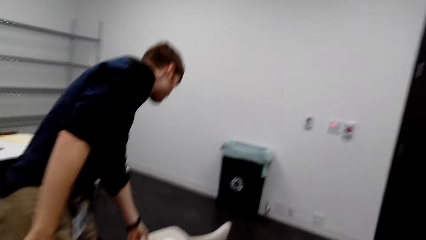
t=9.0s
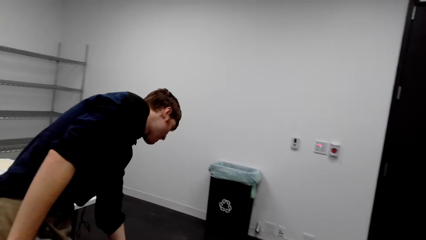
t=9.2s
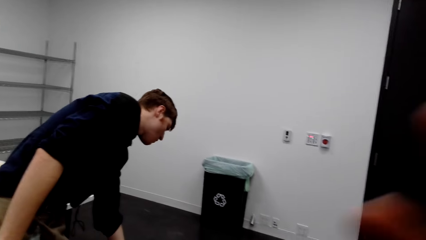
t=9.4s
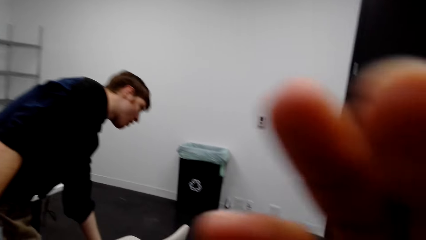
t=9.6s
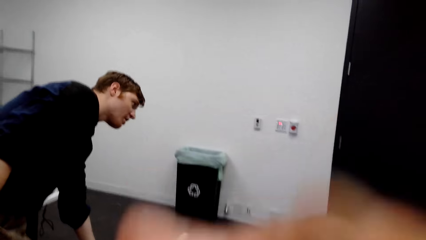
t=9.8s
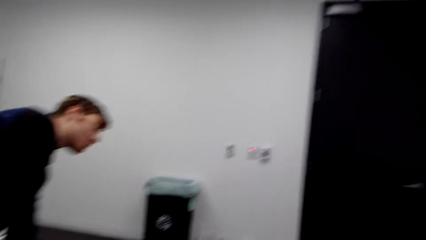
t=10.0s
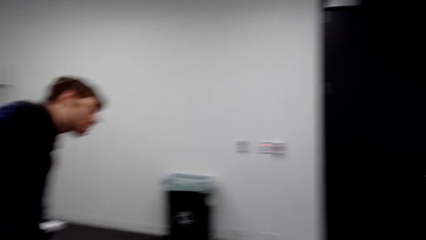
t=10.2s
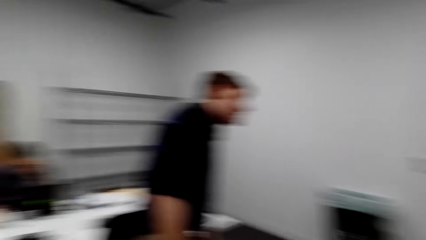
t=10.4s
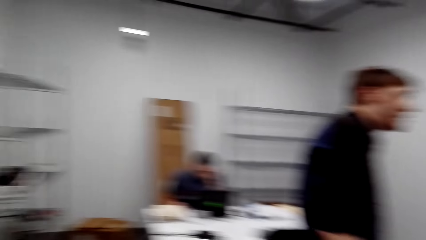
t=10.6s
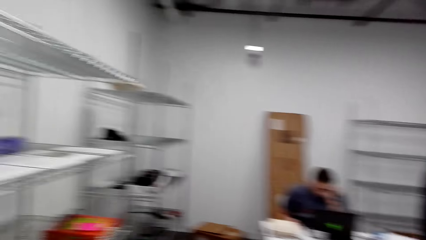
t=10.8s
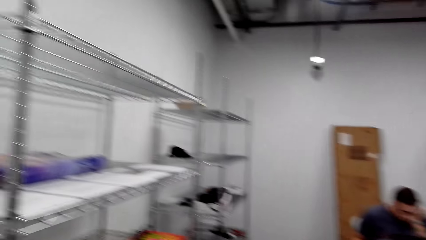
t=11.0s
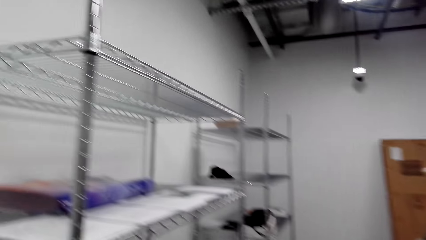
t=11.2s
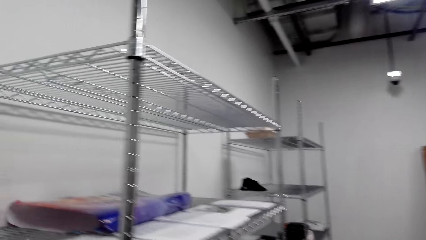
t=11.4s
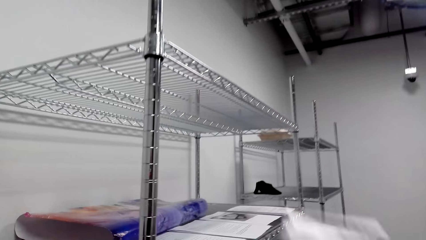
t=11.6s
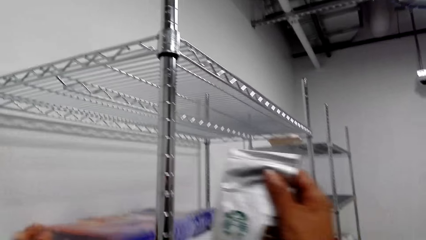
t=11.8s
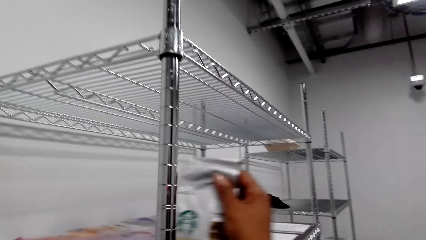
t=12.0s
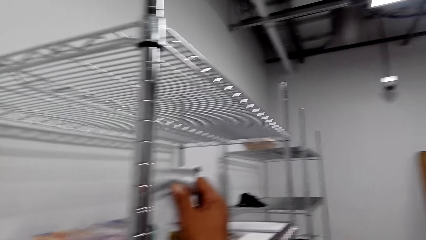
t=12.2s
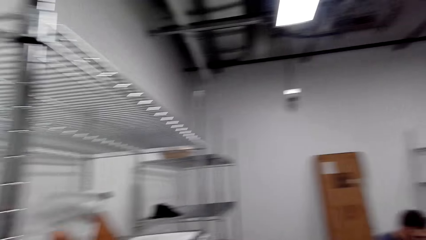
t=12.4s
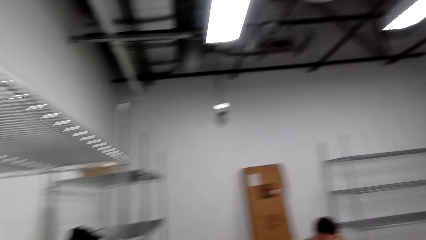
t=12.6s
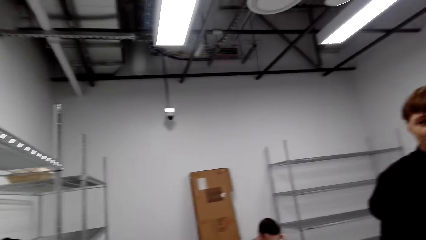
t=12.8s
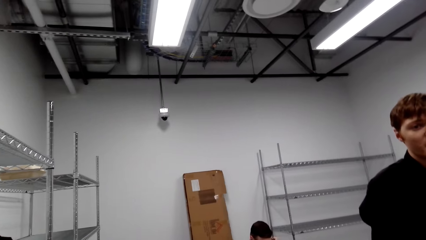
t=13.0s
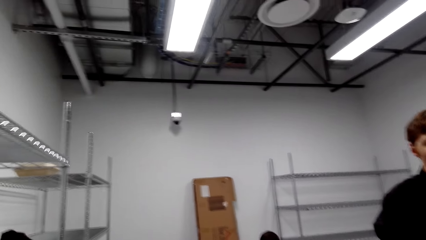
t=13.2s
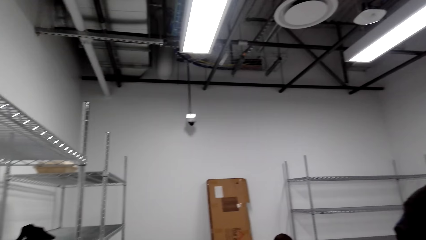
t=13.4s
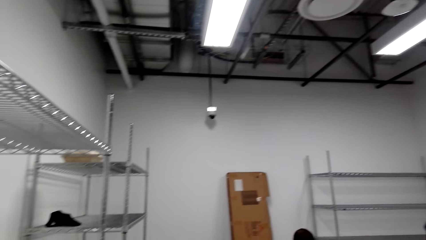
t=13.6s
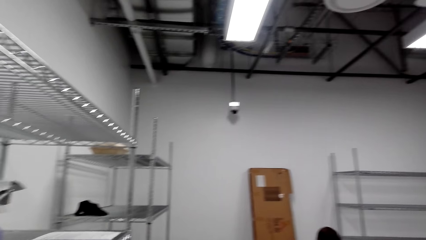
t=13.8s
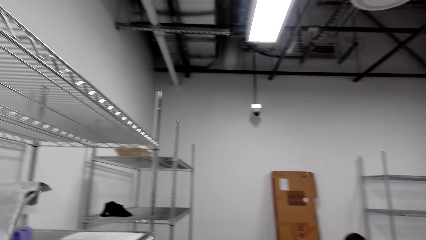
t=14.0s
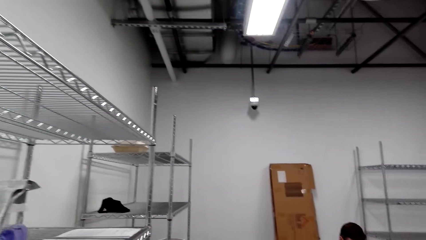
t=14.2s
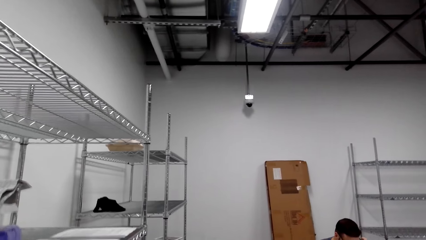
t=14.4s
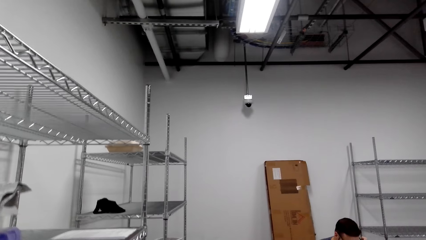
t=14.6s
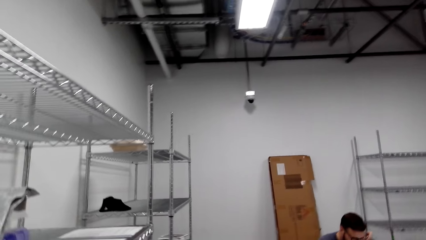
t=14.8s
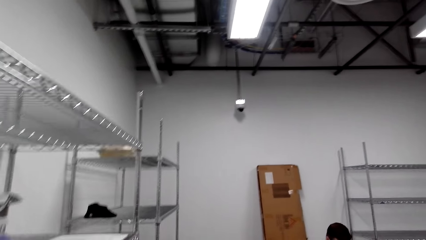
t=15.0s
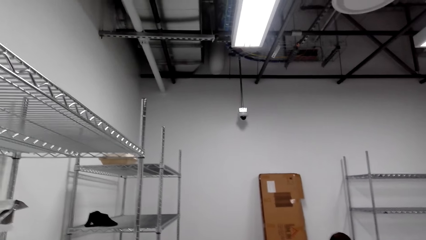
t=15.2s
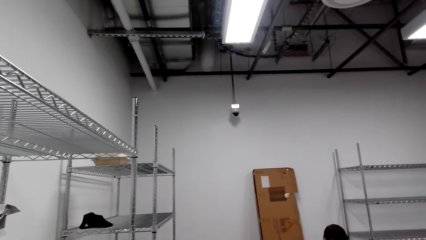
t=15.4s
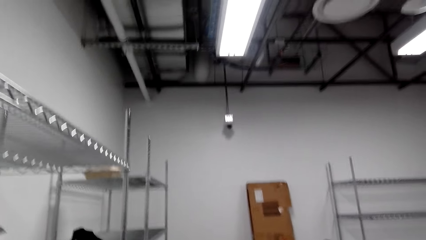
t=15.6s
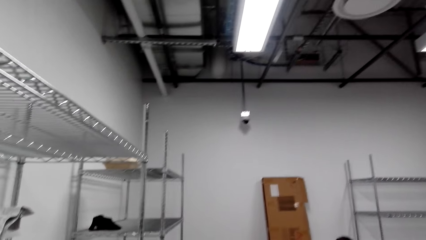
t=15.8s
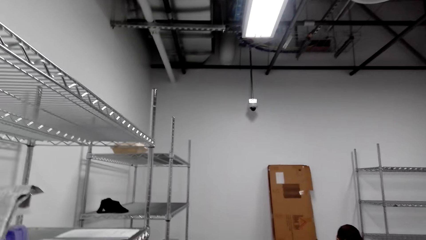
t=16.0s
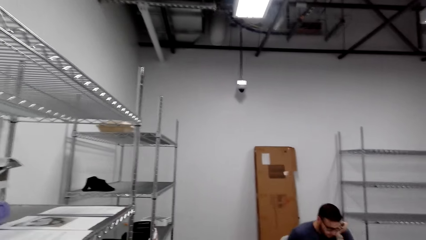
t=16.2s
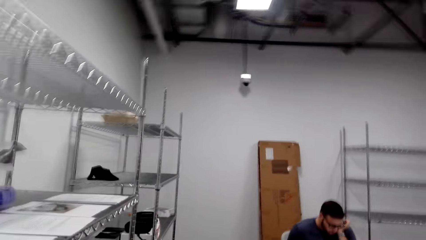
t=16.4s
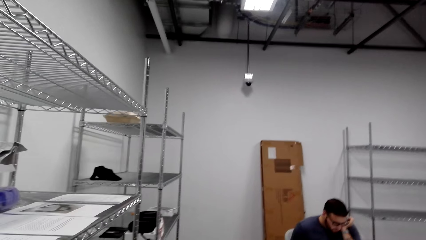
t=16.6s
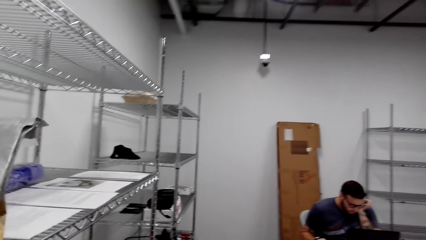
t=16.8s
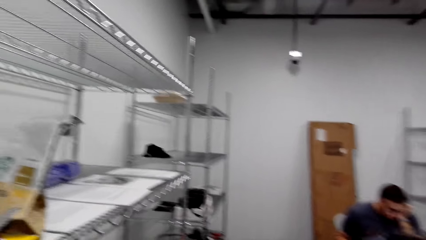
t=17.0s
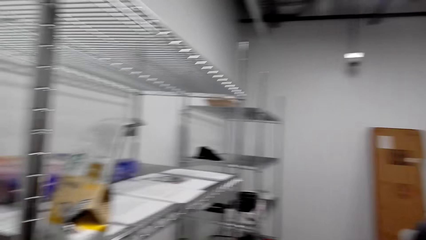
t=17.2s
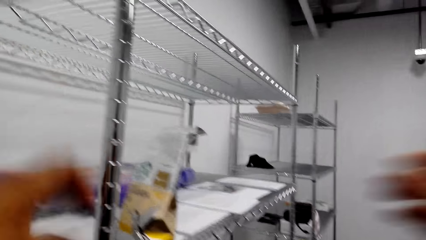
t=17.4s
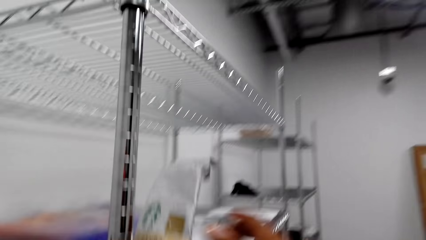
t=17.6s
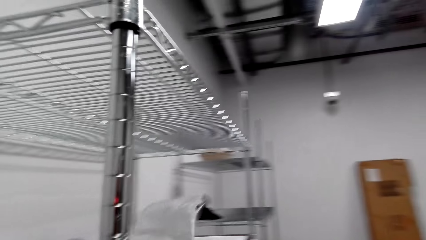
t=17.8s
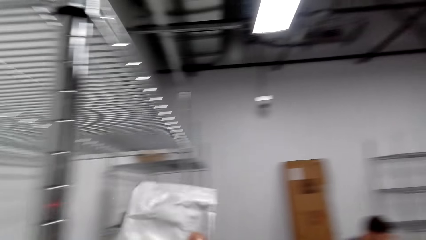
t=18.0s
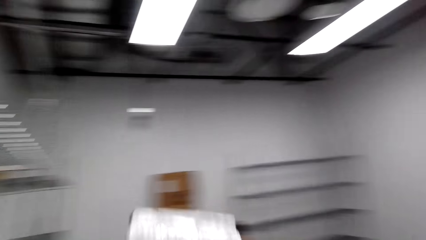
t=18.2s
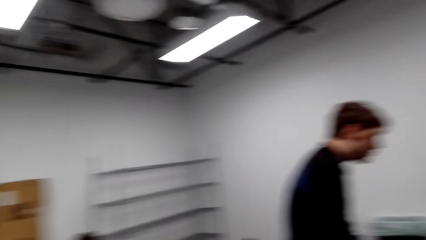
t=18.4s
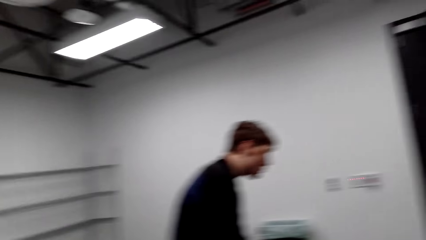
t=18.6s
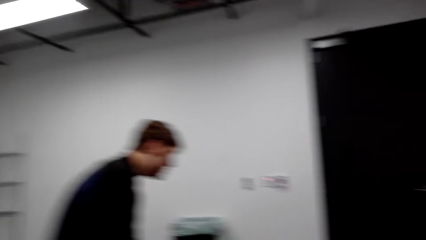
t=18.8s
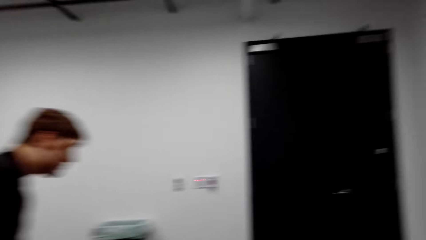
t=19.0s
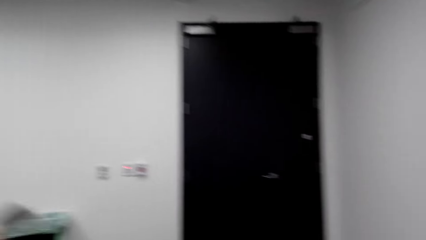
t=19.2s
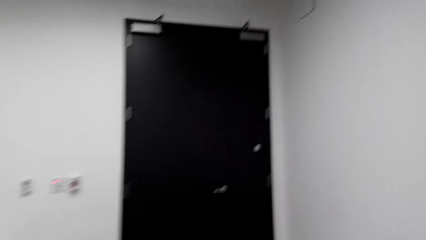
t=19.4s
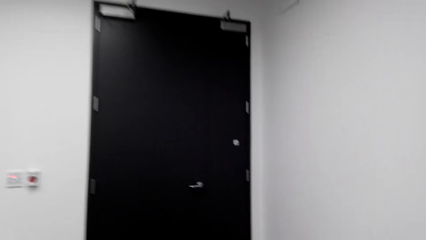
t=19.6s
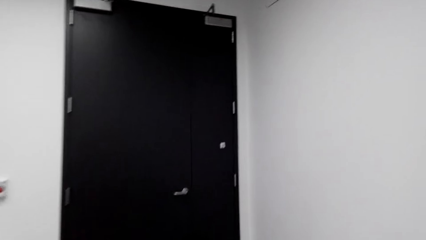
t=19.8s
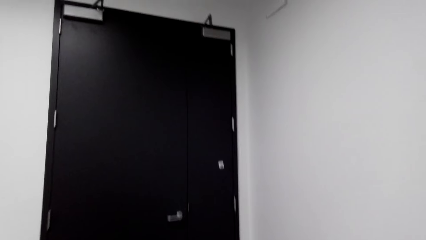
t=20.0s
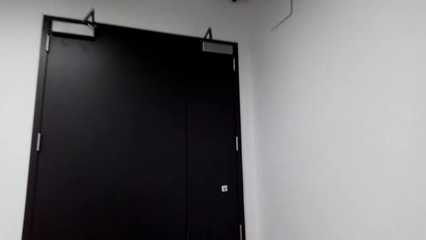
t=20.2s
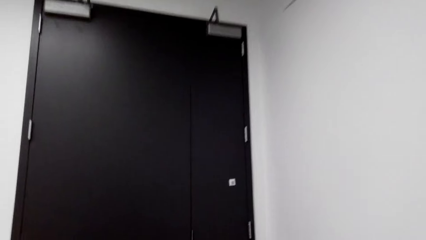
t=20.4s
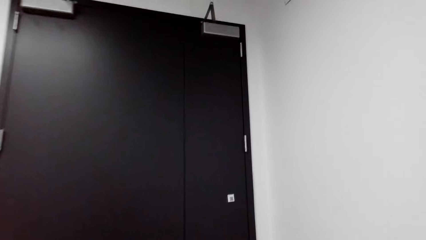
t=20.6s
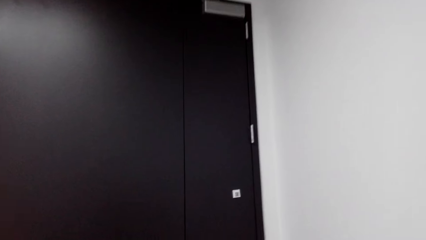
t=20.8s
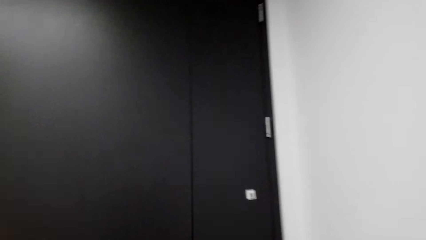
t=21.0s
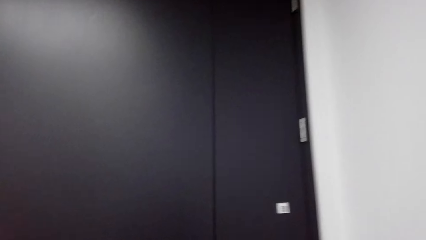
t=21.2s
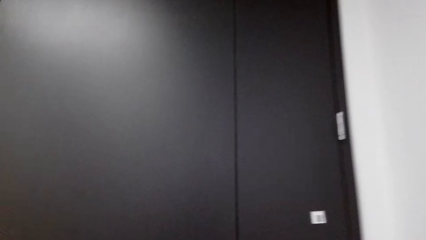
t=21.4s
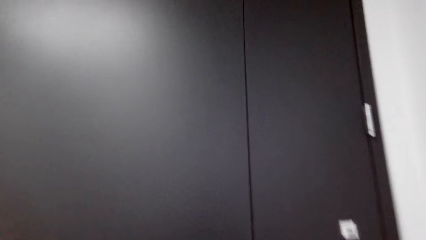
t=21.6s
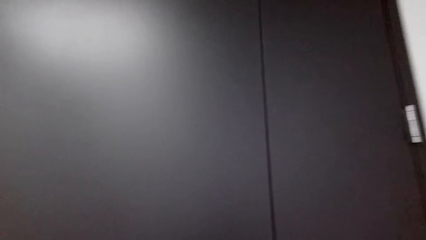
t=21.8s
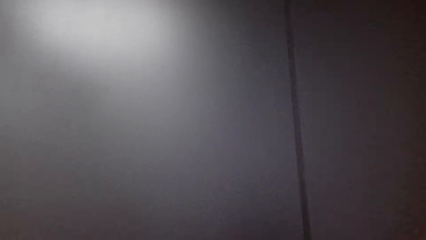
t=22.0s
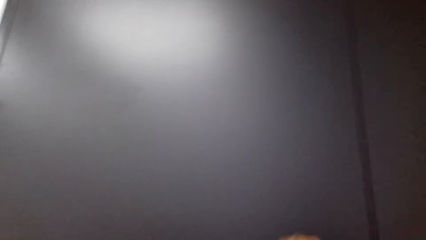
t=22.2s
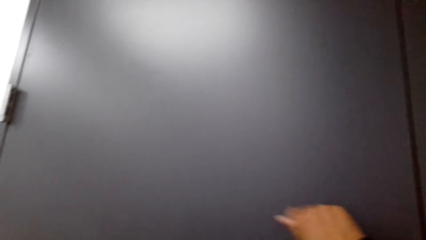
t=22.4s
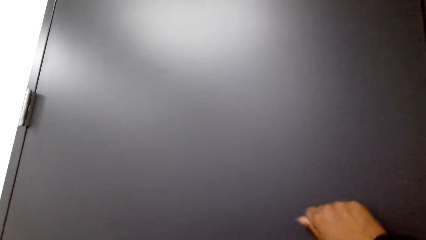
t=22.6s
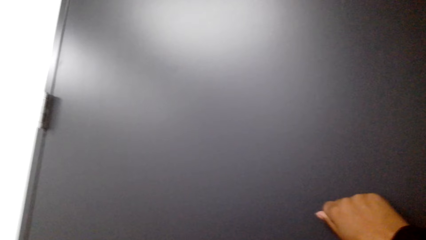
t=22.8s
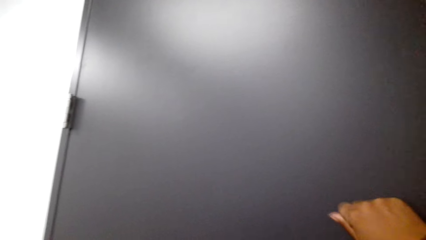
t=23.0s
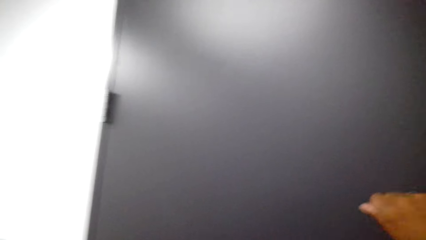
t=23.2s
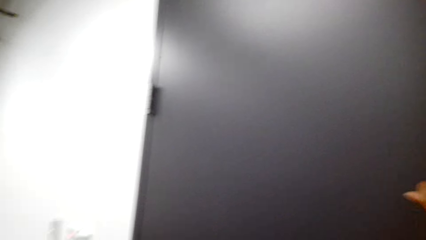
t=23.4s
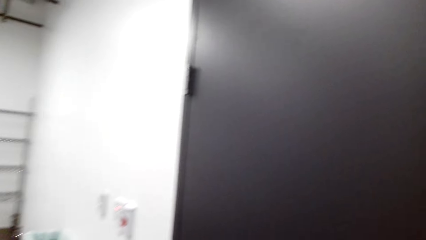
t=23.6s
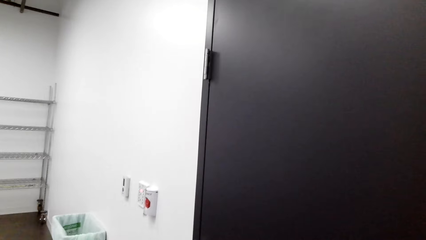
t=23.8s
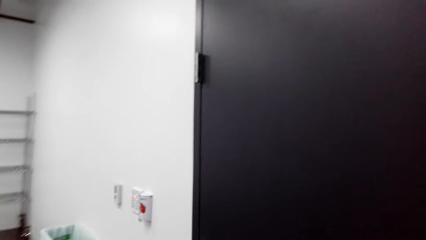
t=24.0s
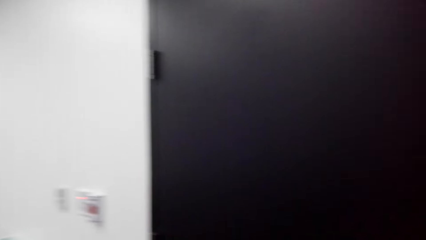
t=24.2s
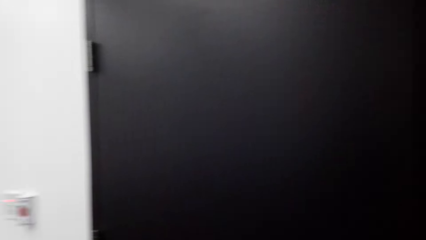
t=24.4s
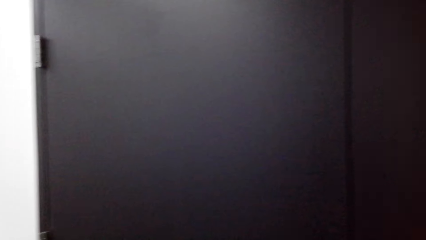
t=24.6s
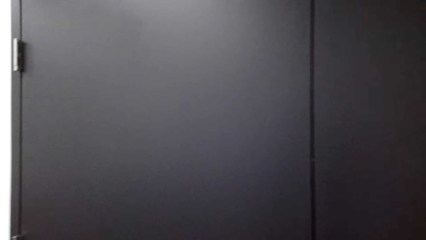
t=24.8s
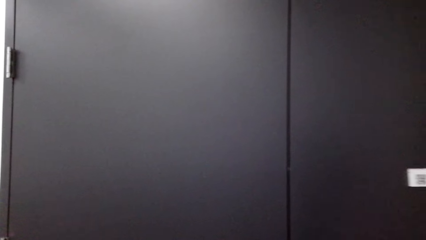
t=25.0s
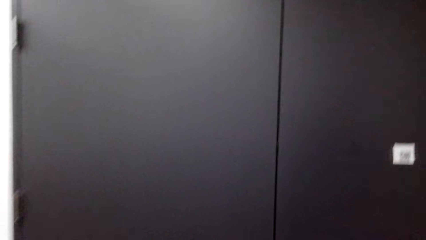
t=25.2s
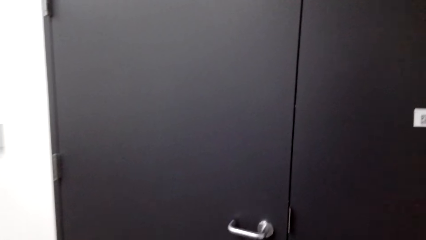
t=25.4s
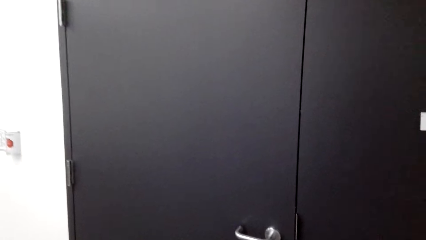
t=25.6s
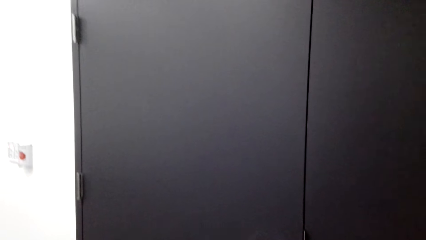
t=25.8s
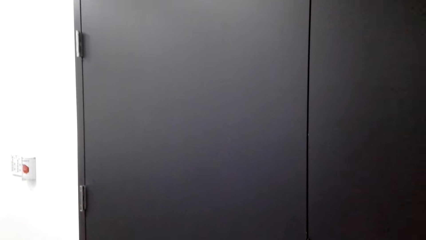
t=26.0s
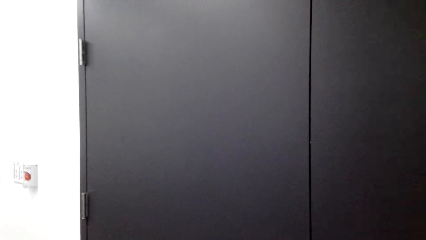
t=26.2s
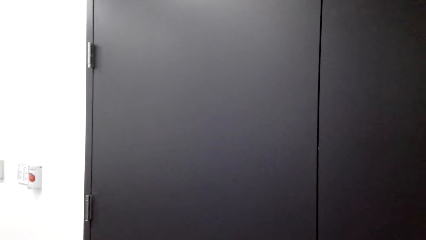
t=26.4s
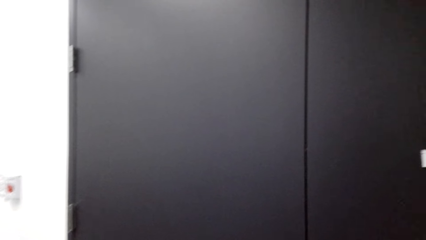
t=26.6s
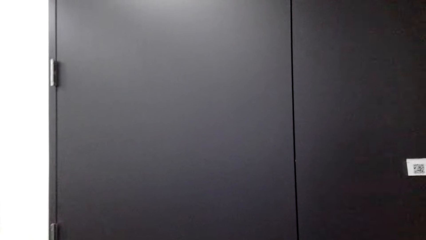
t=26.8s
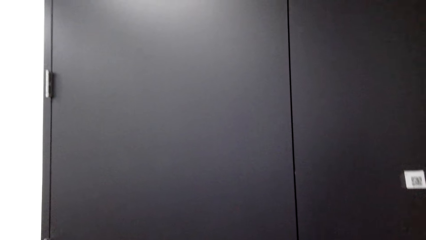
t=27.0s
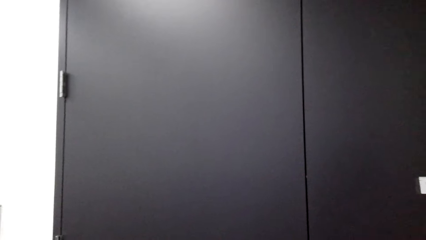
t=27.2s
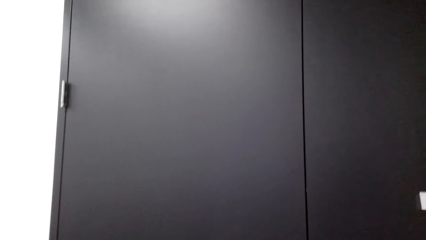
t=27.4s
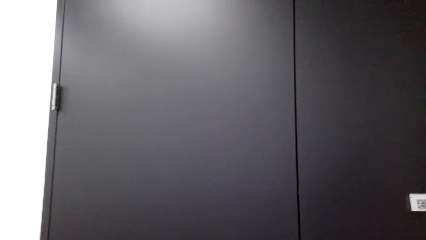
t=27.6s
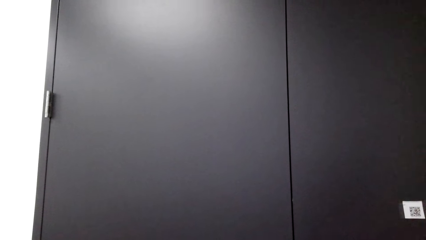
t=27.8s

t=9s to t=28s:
The camera wearer adjusts the camera. They put something on the shelf. They walk in the room. They adjust the camera. They pick up a sachet. They walk in the room. They knock on the door.
